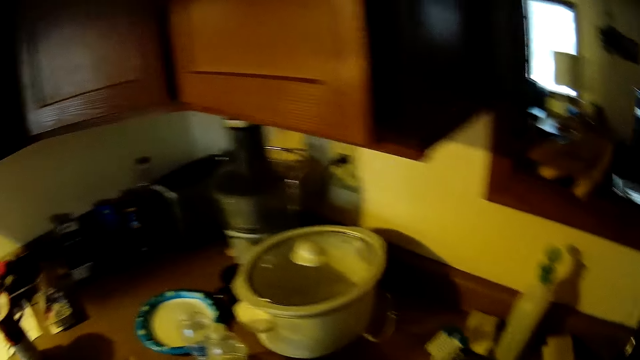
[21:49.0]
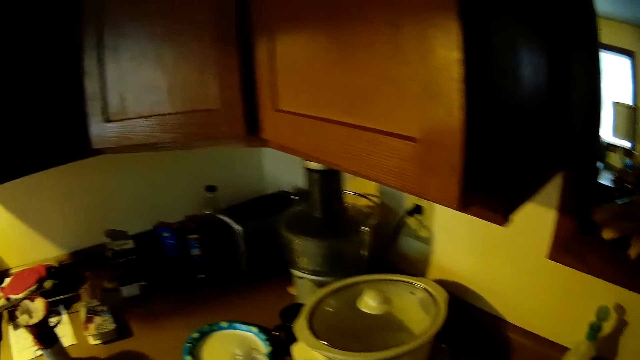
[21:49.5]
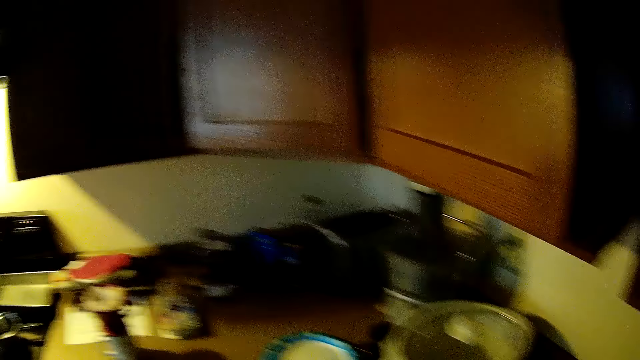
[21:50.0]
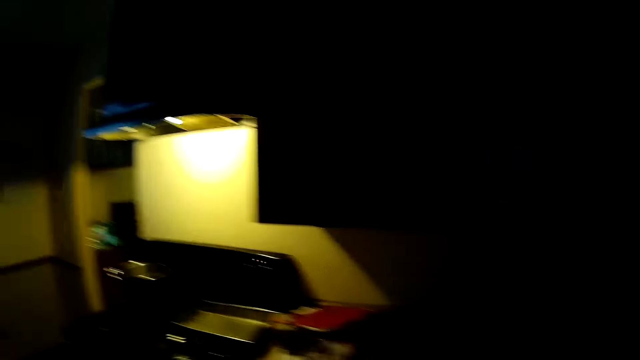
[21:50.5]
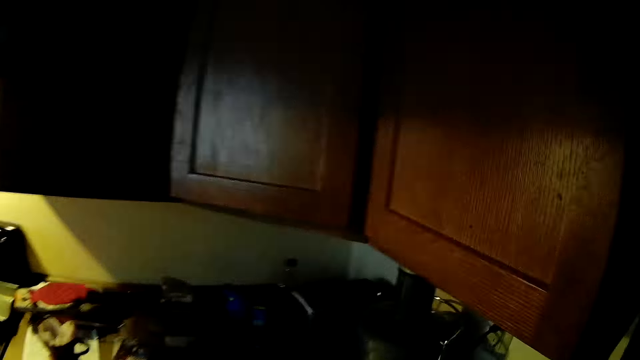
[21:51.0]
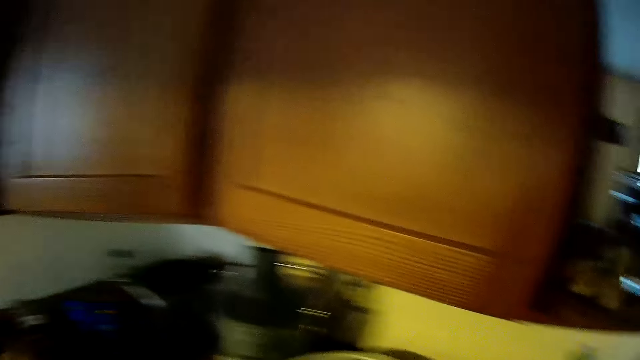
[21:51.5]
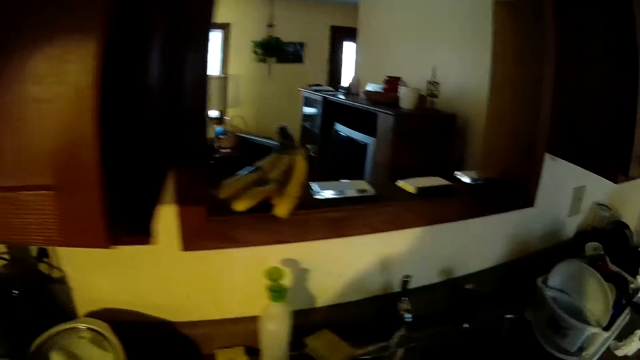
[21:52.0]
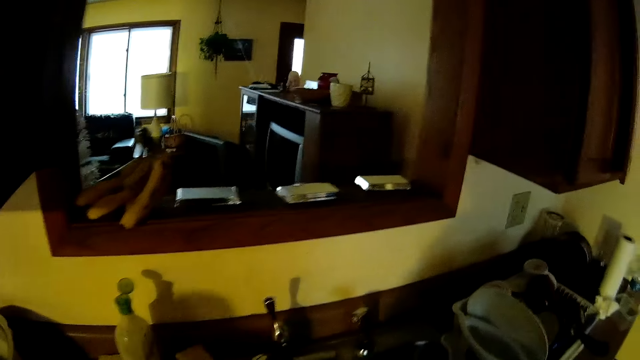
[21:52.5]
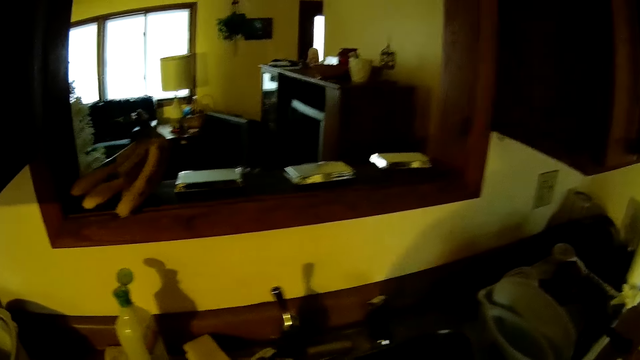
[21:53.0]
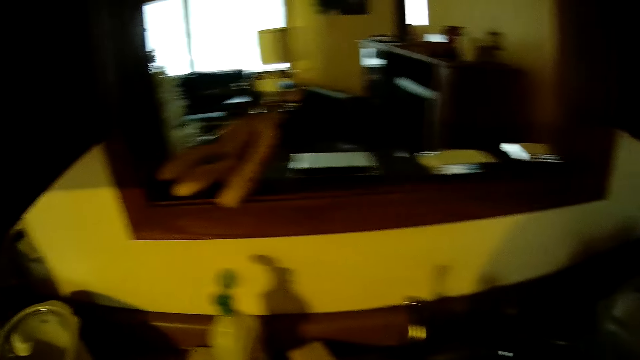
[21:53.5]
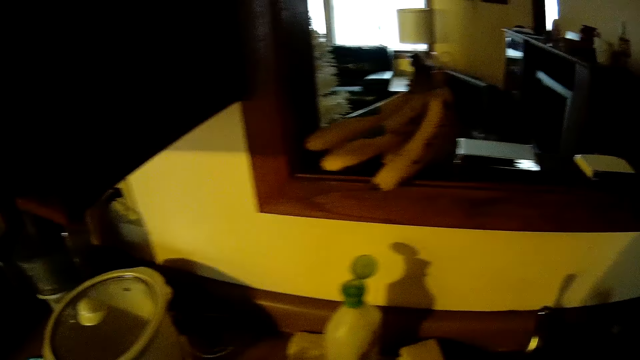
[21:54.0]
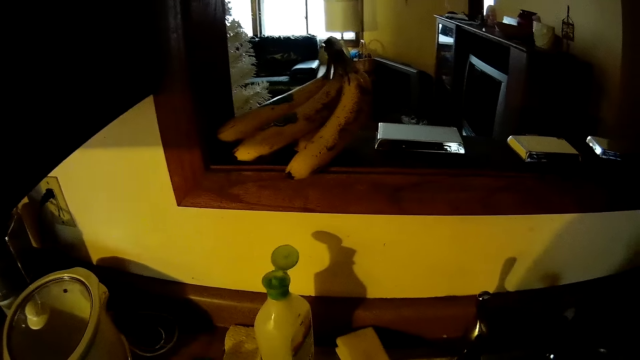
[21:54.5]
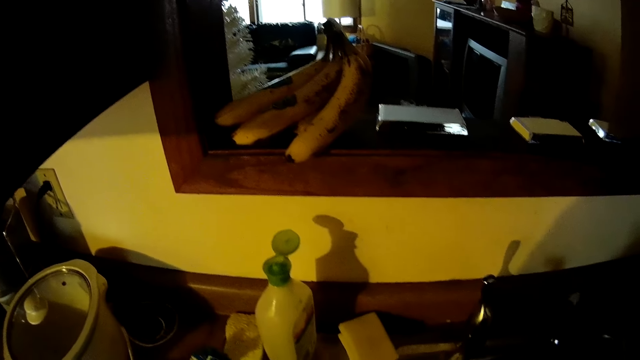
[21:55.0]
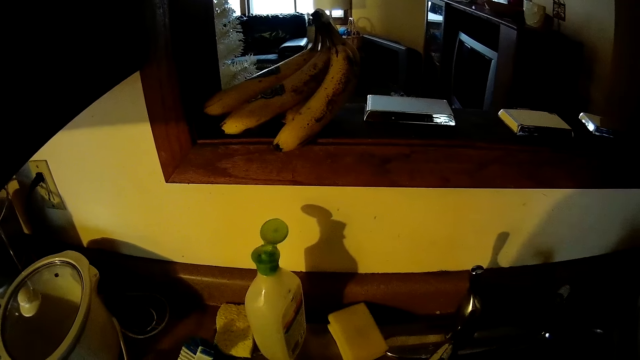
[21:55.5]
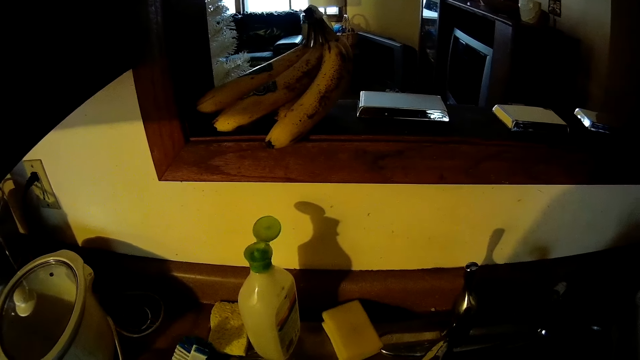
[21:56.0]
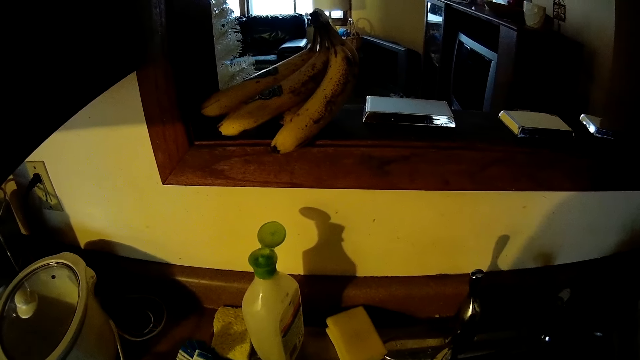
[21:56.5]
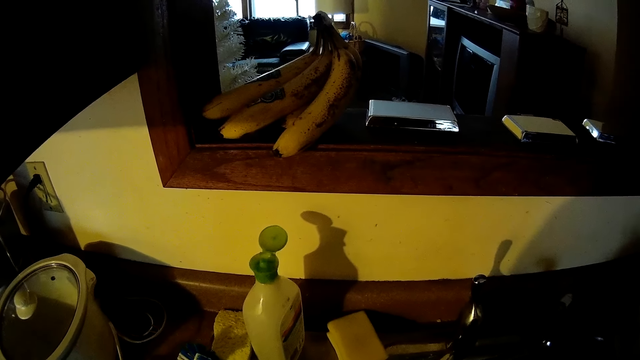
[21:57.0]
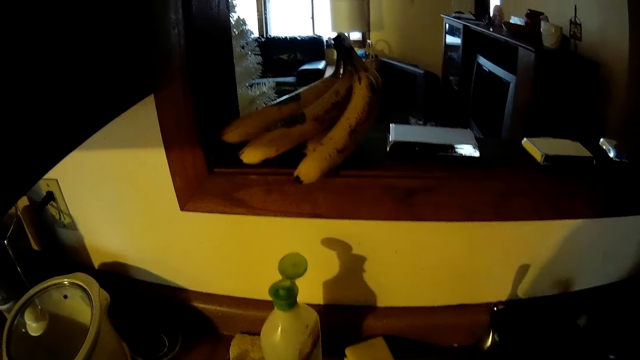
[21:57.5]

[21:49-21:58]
The camera wearer picks up another cup from the counter with his left hand. He looks around the kitchen. He passes the other cup to his right hand.

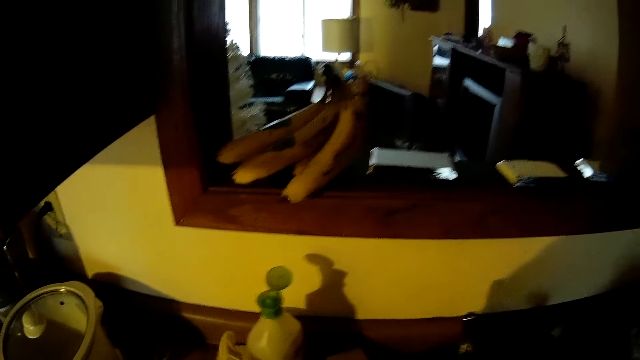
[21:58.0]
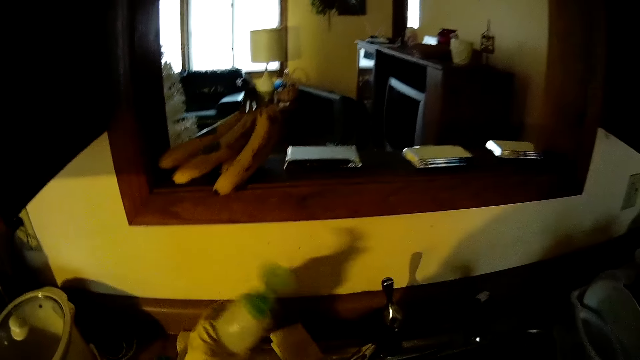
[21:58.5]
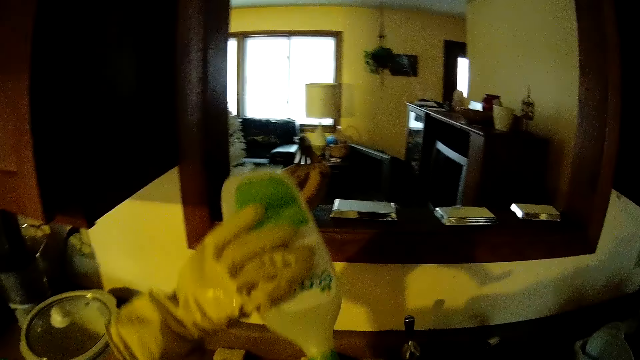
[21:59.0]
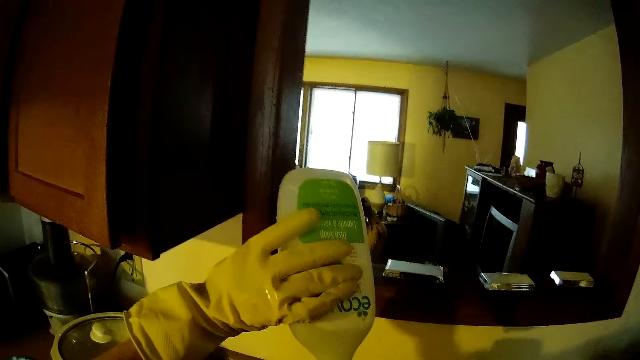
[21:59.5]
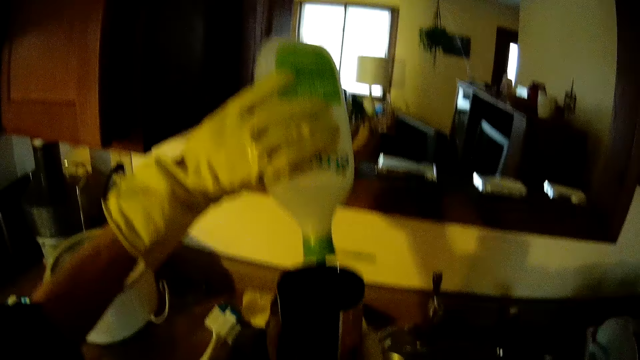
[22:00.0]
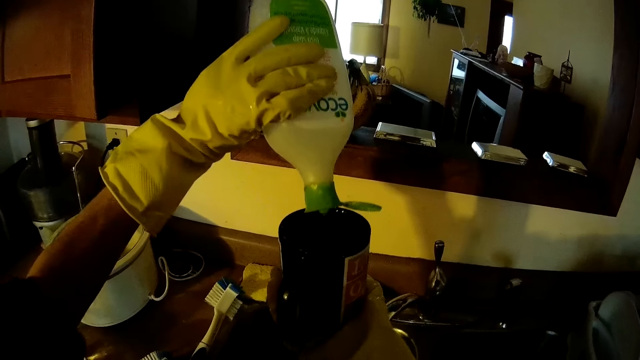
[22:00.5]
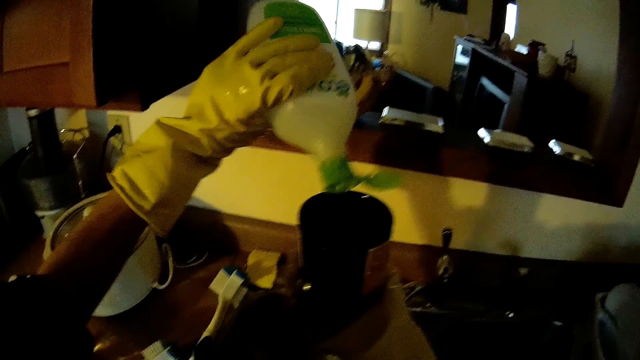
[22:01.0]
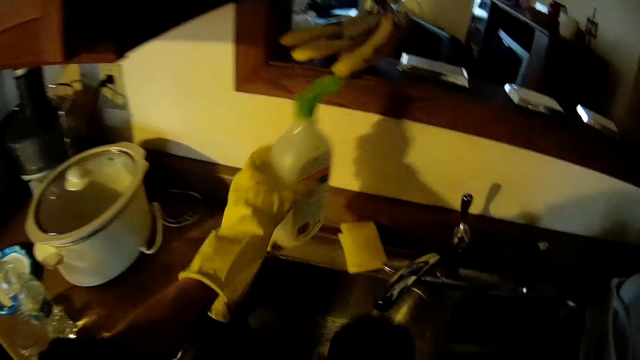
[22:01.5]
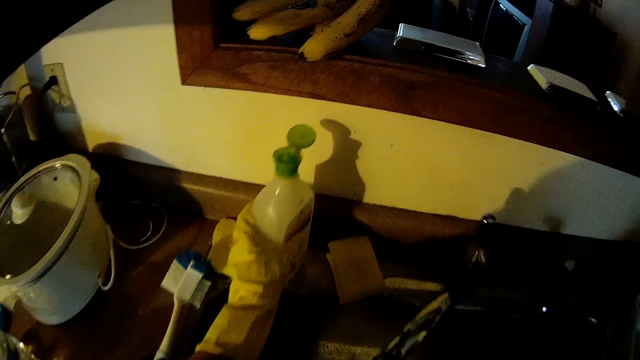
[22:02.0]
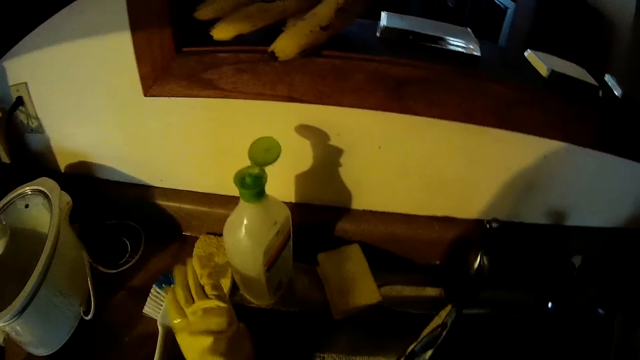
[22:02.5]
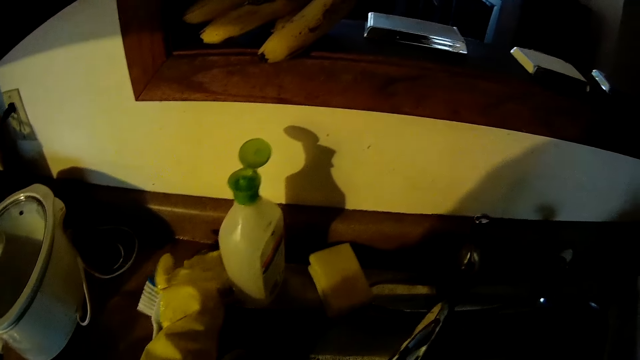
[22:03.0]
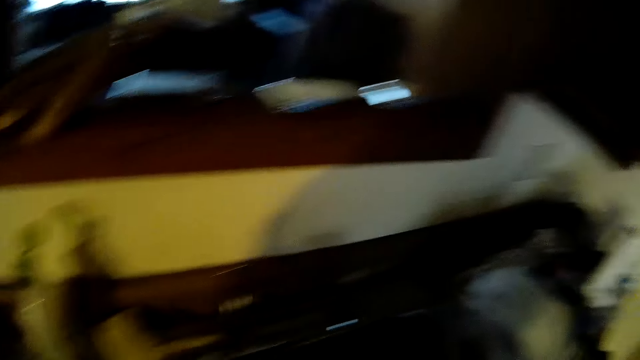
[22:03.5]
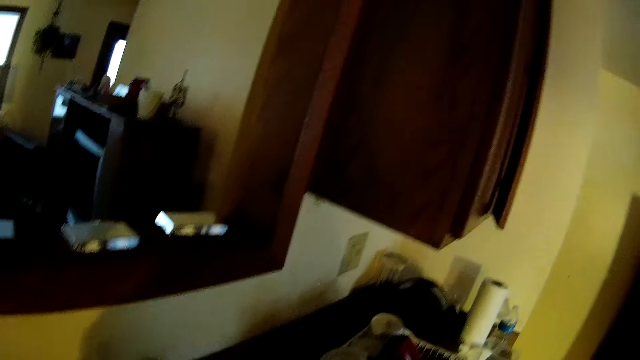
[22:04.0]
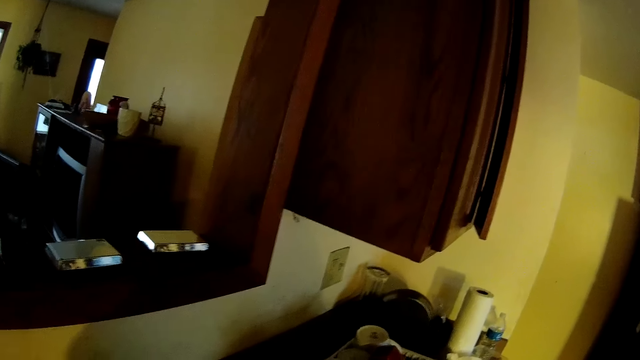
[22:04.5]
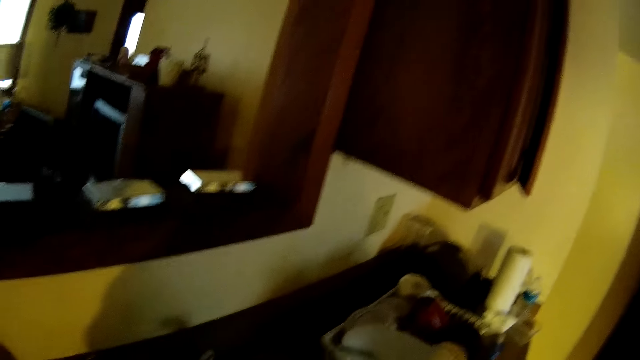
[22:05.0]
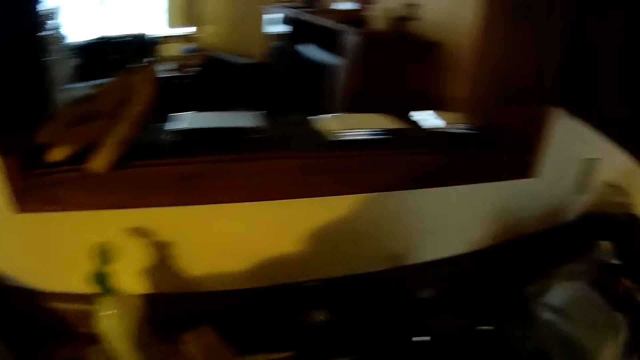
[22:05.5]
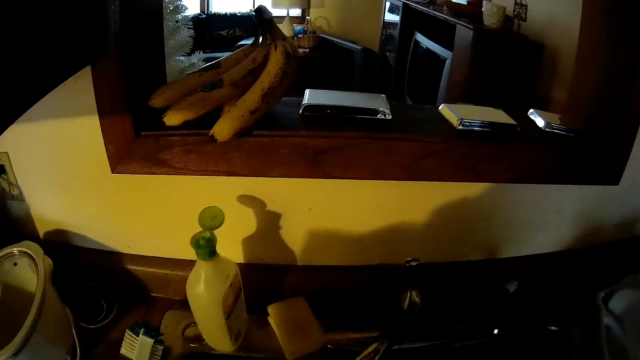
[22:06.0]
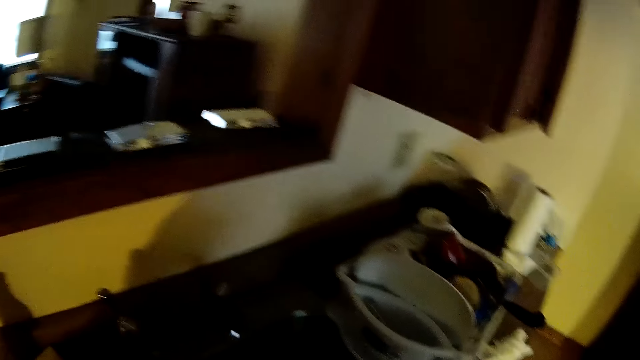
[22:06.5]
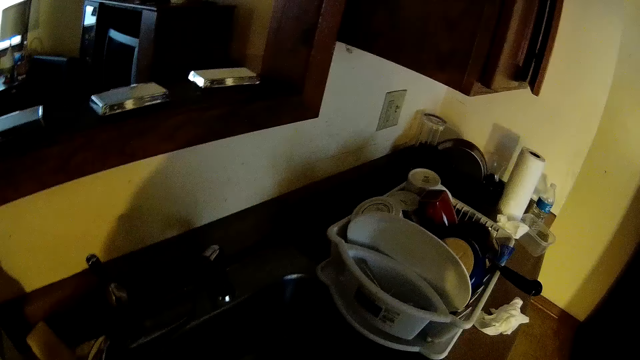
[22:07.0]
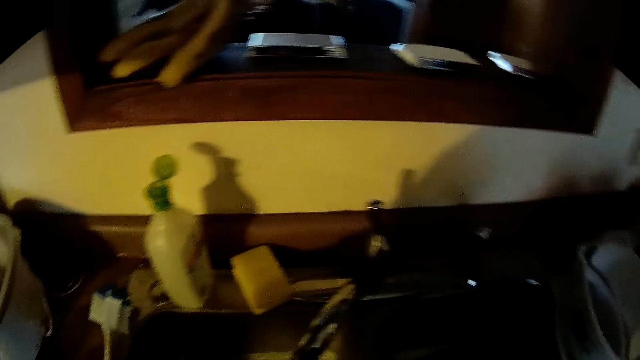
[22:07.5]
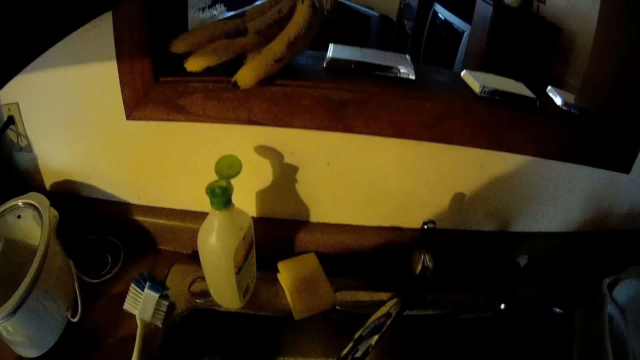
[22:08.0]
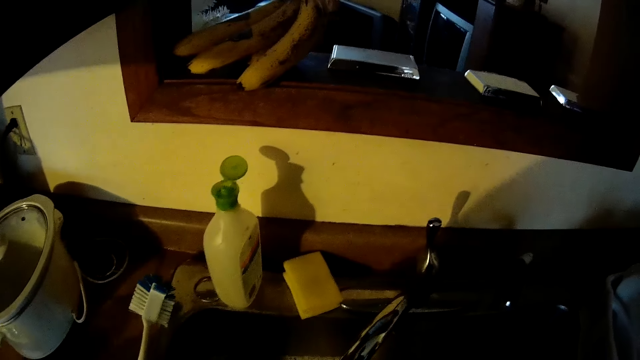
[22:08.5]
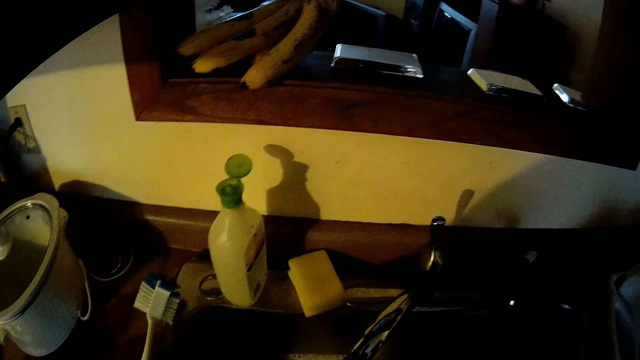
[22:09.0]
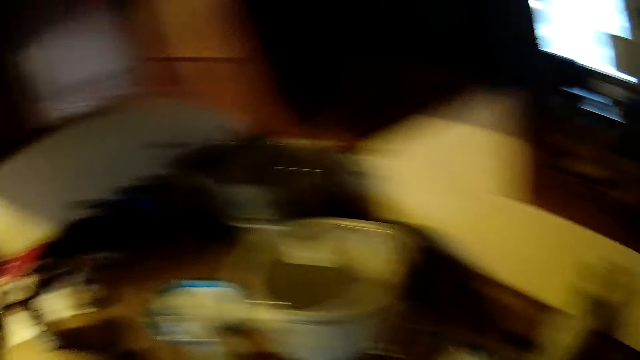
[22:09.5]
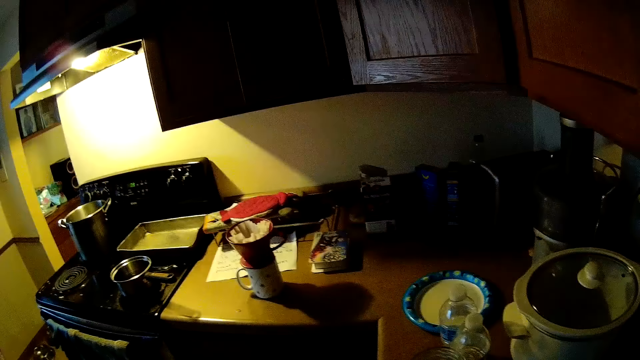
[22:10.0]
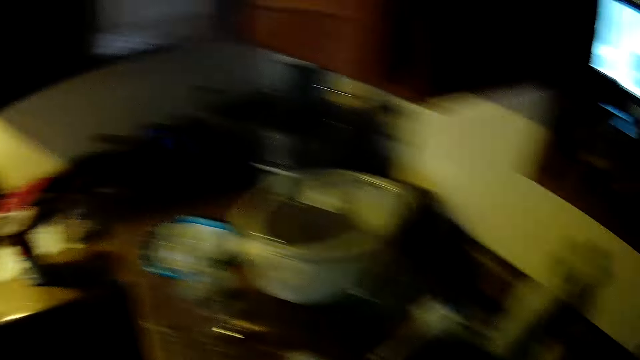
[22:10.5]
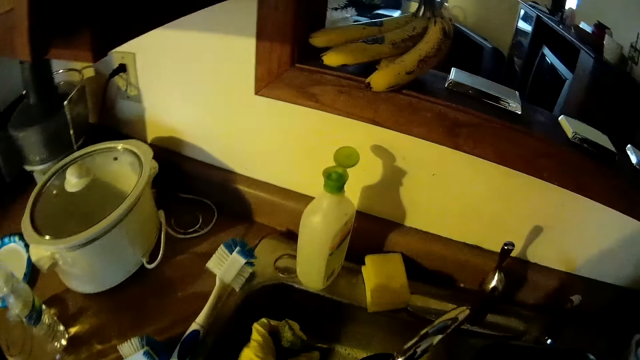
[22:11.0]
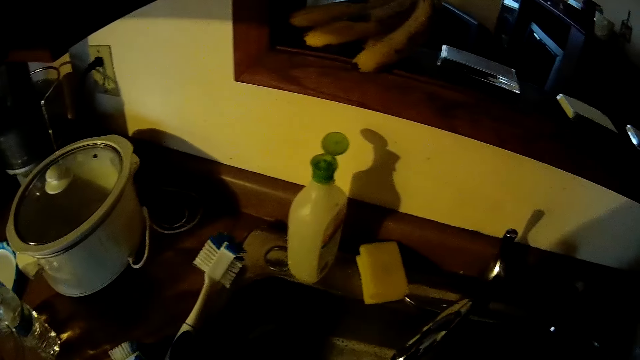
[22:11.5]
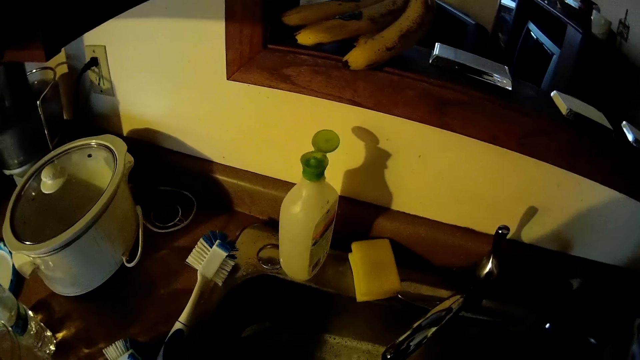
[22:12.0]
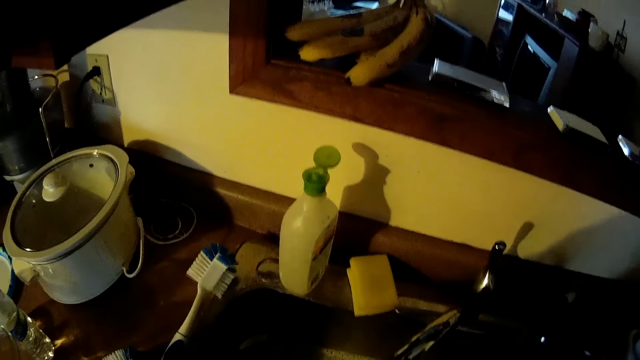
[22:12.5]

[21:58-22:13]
The camera wearer picks up the bottle of soap from the sink with his left hand. He pours some soap in the other cup or mug. He drops the bottle of soap on the sink. He picks up the sponge from the sink with his left hand. He washes the other cup in the sink with the sponge. He looks around the kitchen. He washes the mug with the sponge.
